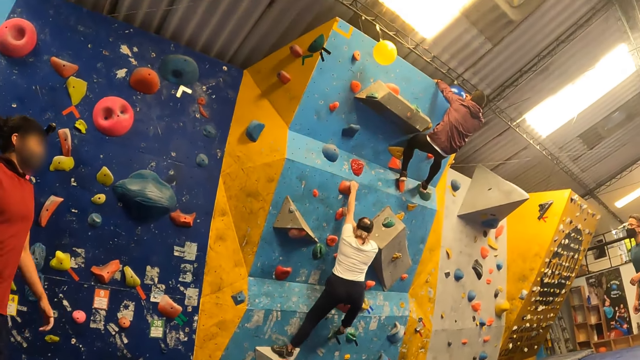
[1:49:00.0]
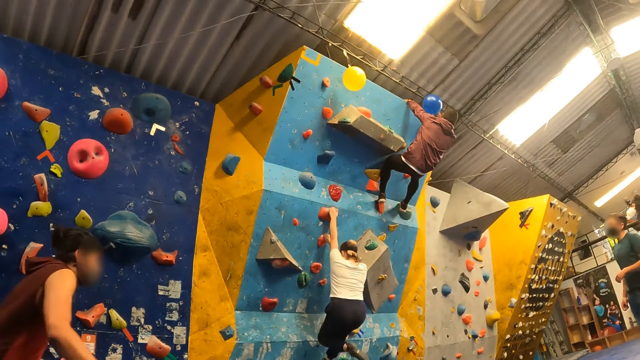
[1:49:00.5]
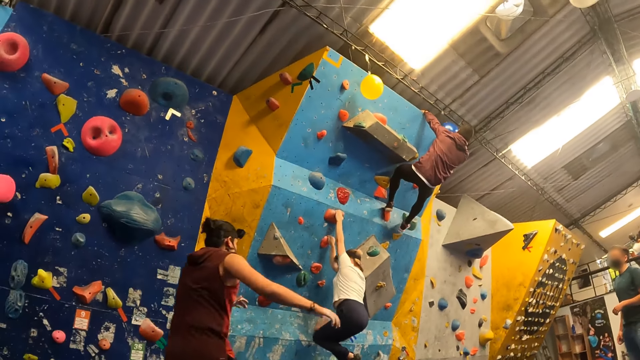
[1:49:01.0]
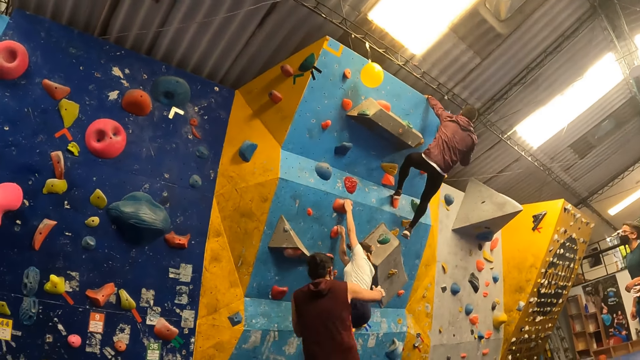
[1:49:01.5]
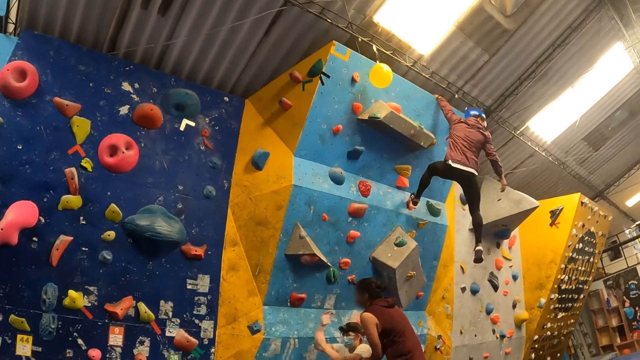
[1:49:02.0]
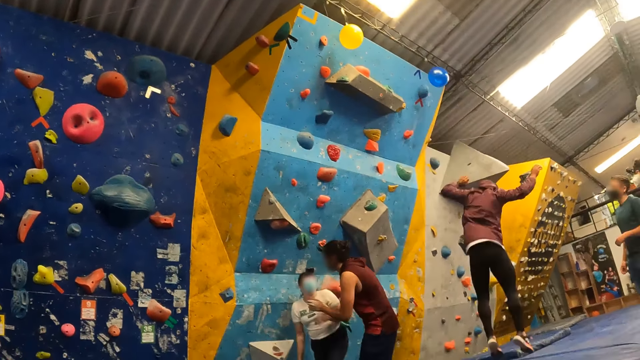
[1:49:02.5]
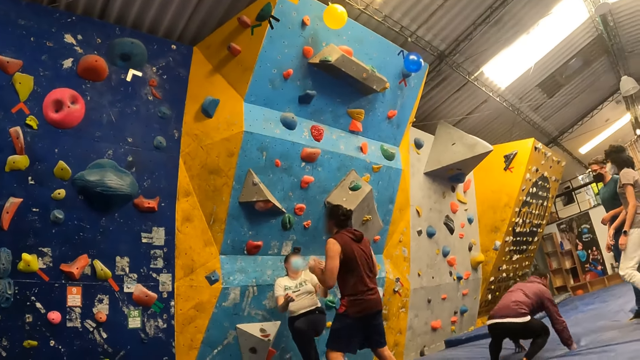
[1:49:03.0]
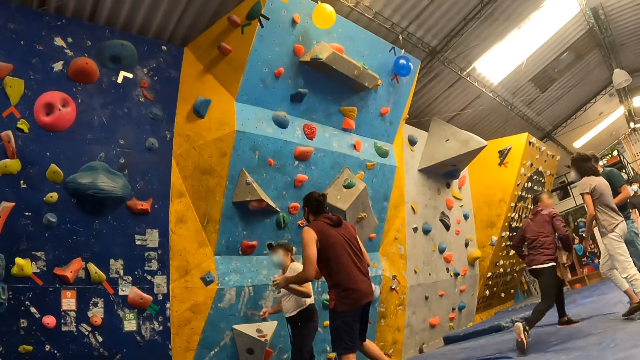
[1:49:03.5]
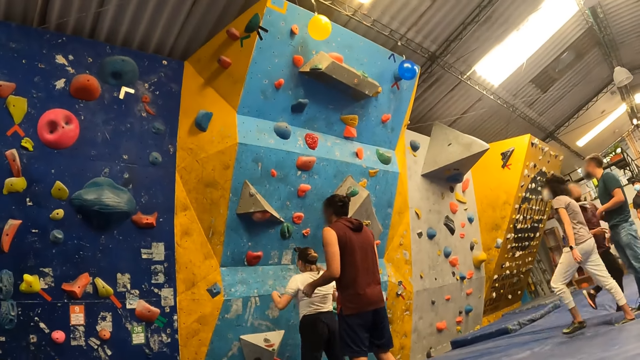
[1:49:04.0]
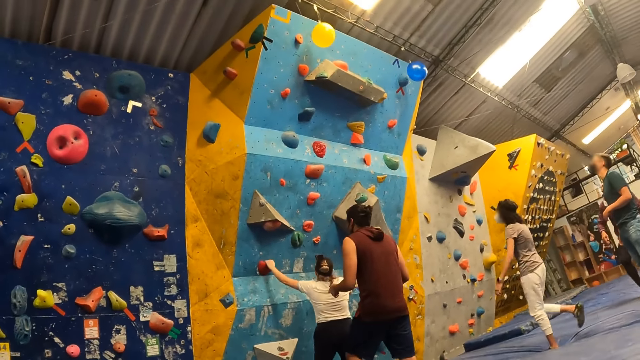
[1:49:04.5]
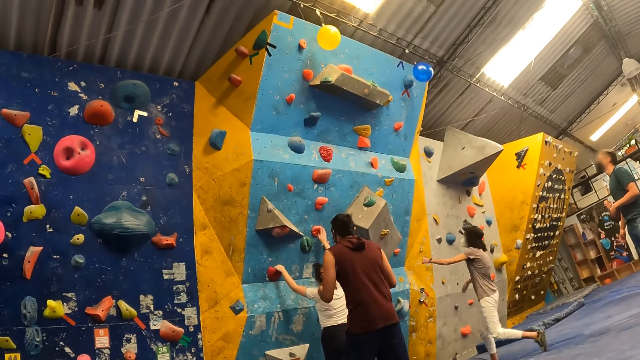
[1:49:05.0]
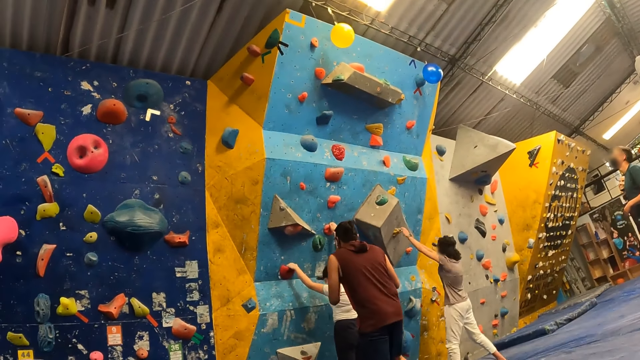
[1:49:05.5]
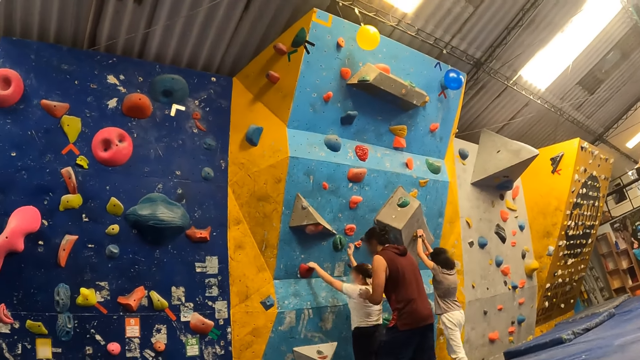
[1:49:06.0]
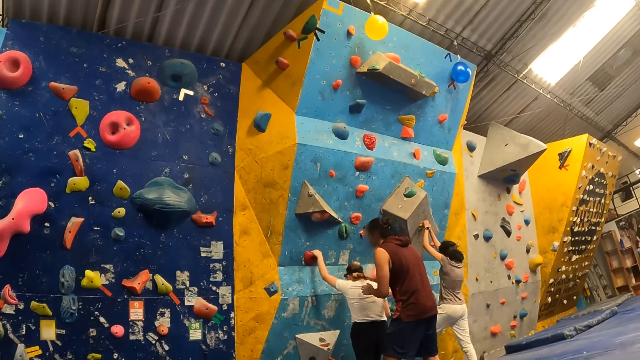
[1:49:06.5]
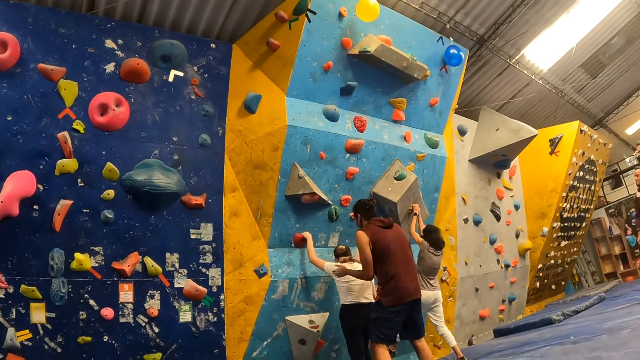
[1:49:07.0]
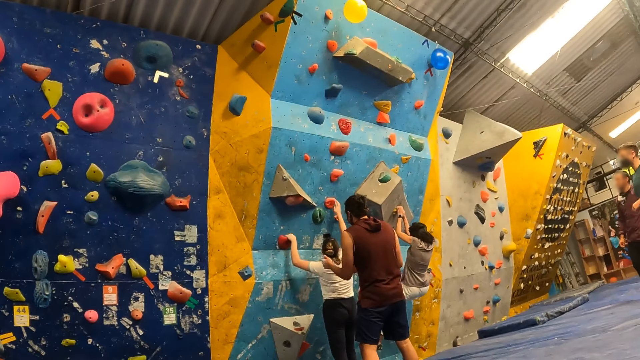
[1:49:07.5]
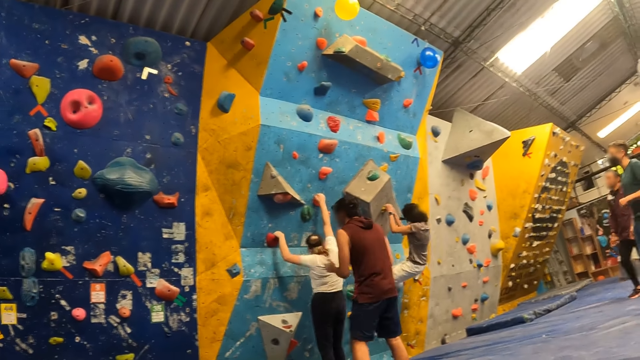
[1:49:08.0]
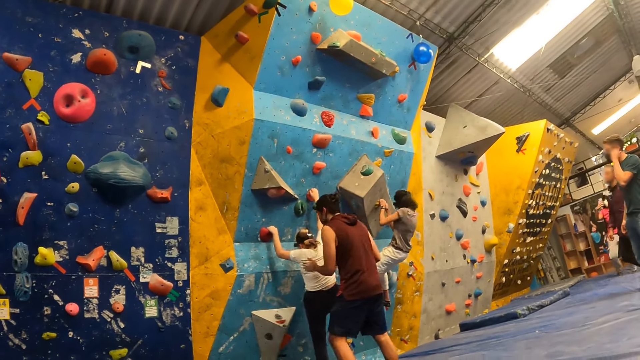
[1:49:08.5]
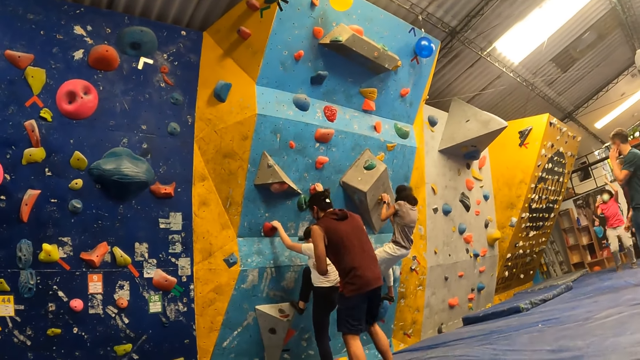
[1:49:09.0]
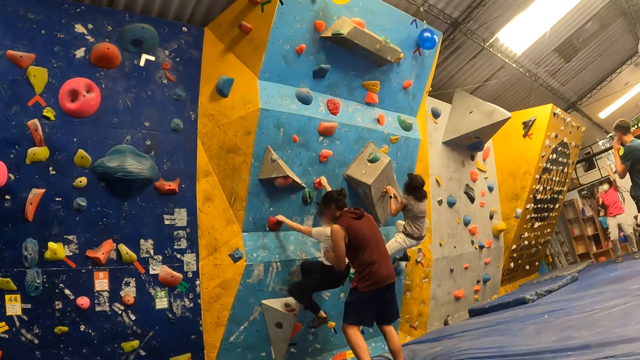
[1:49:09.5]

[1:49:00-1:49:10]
The woman falls from the bouldering wall. The instructor falls from the bouldering wall. Another instructor instructs the woman up the bouldering wall. Another woman climbs the bouldering wall.

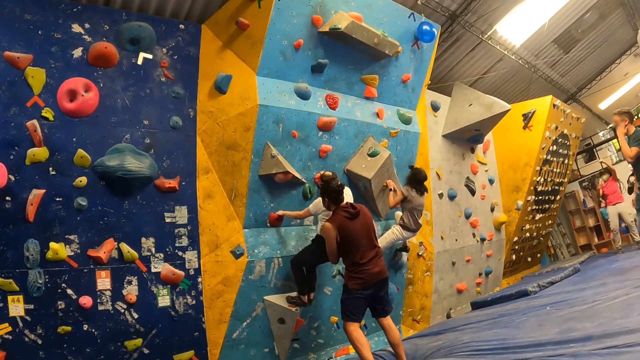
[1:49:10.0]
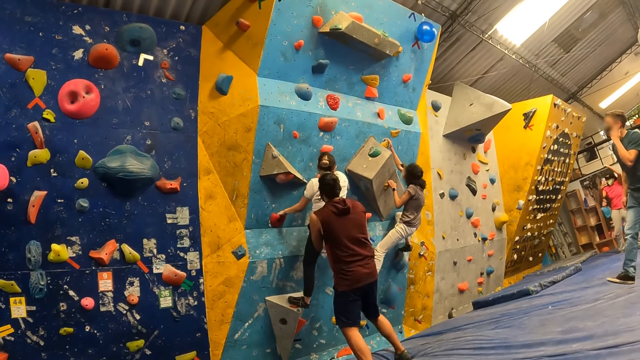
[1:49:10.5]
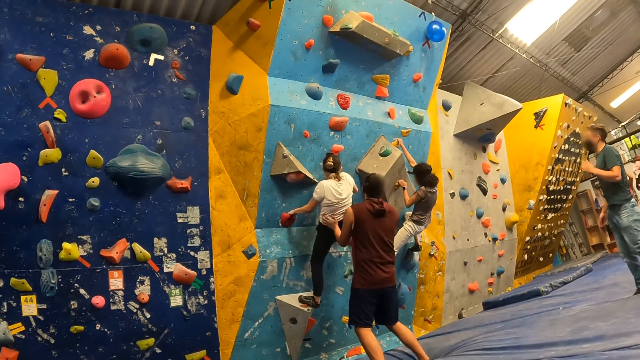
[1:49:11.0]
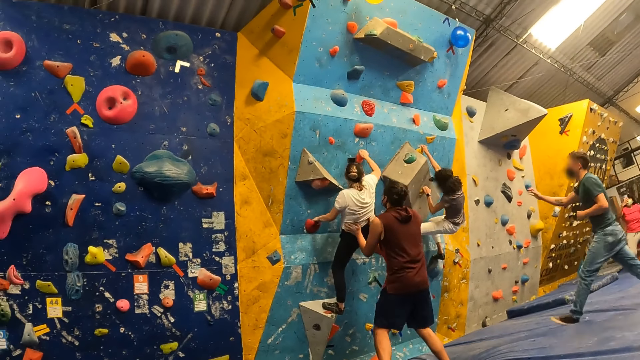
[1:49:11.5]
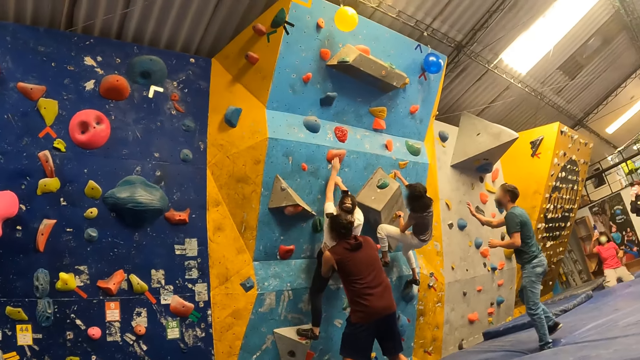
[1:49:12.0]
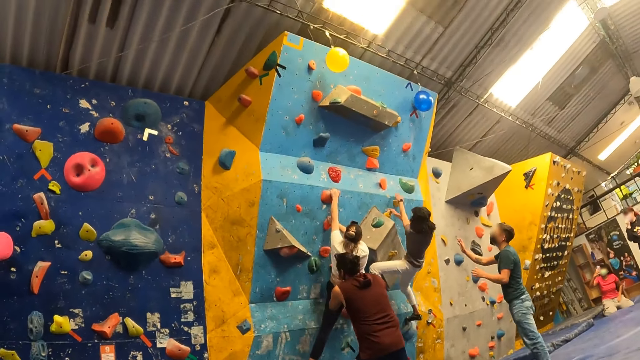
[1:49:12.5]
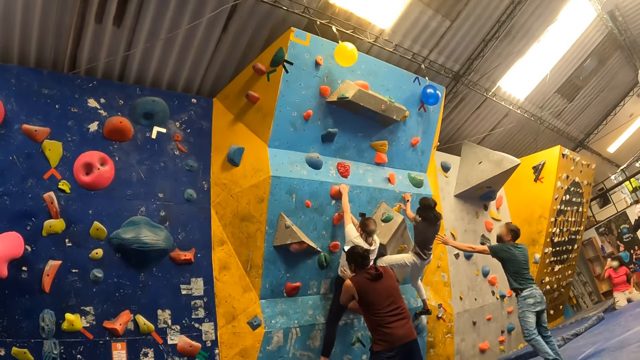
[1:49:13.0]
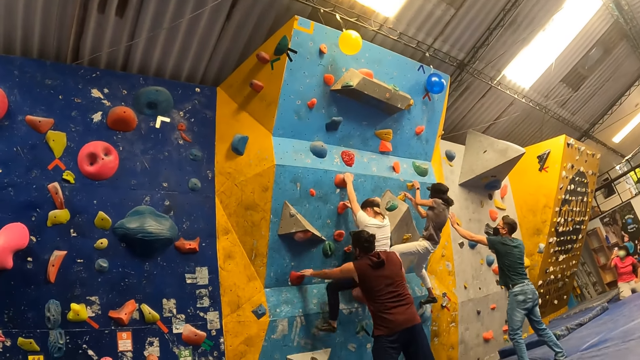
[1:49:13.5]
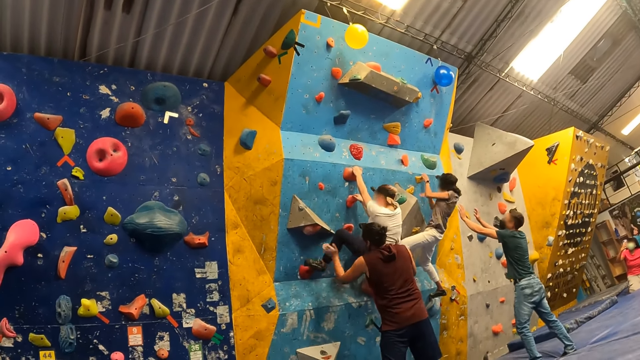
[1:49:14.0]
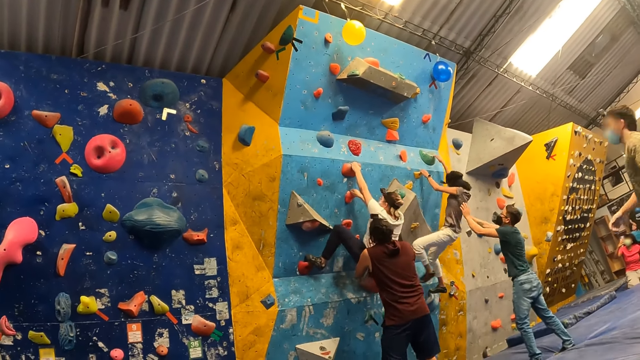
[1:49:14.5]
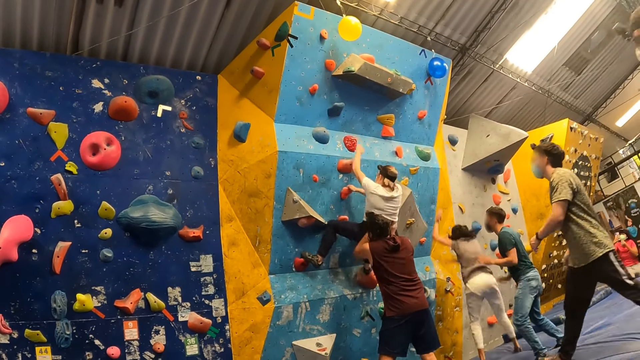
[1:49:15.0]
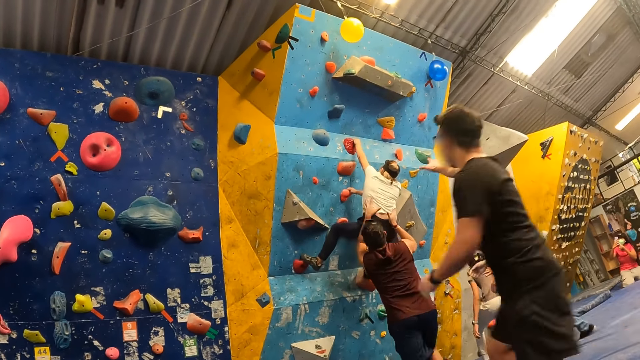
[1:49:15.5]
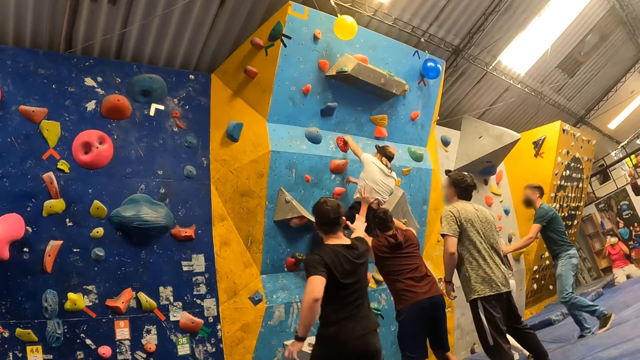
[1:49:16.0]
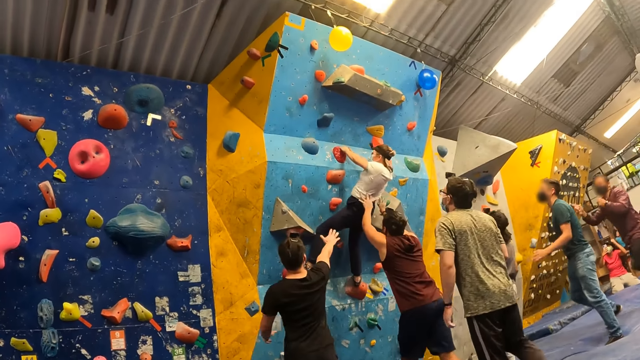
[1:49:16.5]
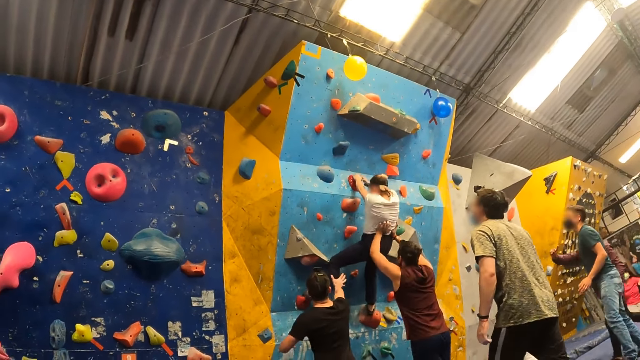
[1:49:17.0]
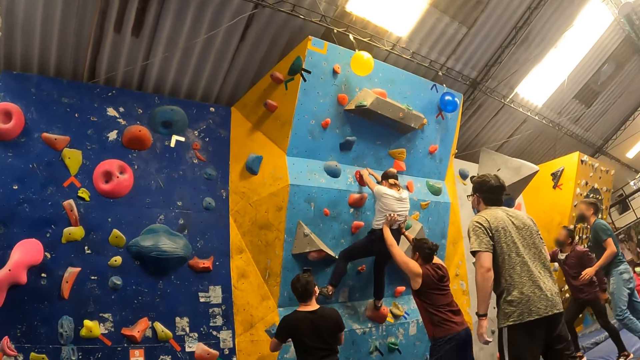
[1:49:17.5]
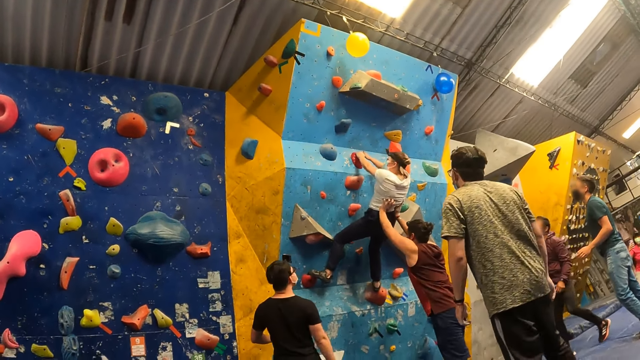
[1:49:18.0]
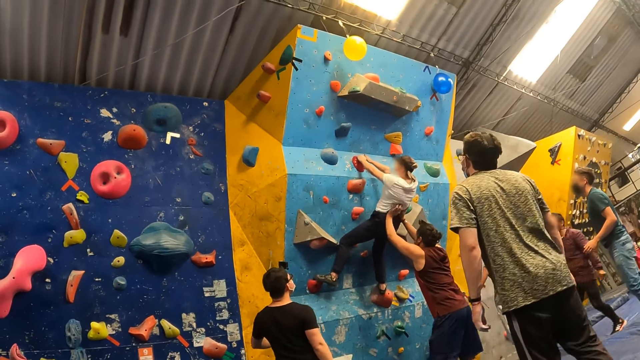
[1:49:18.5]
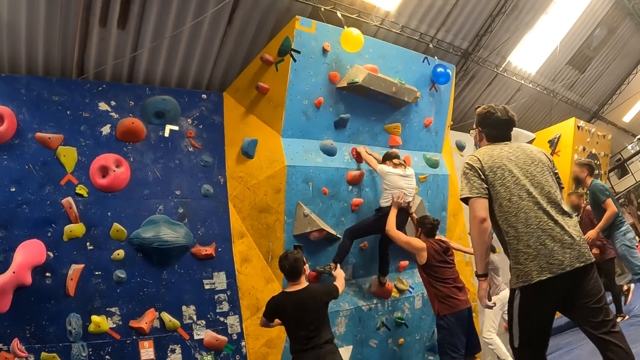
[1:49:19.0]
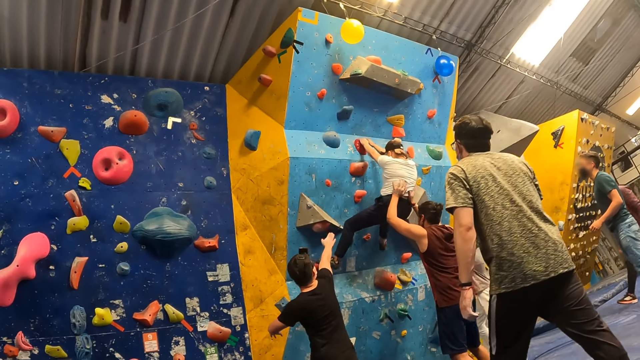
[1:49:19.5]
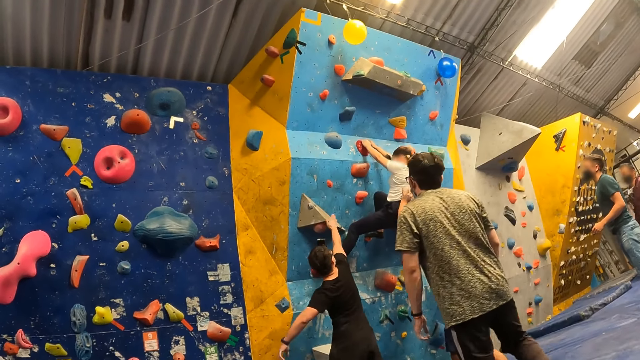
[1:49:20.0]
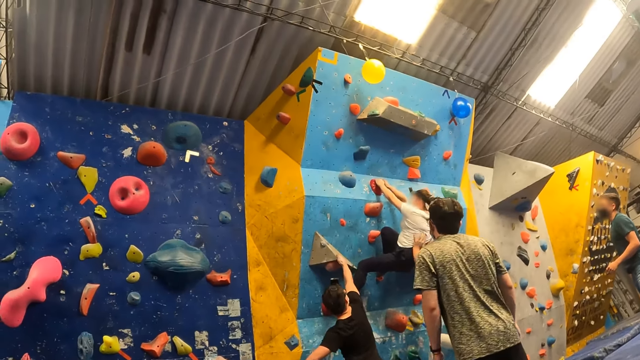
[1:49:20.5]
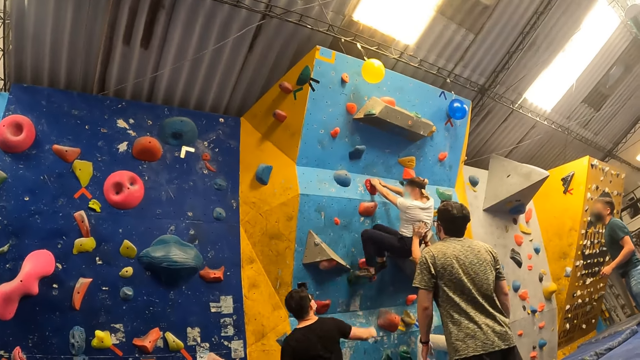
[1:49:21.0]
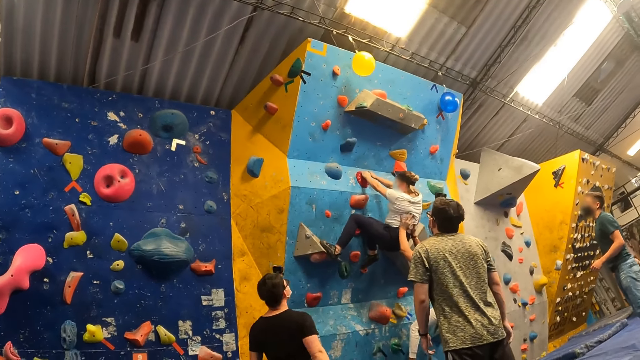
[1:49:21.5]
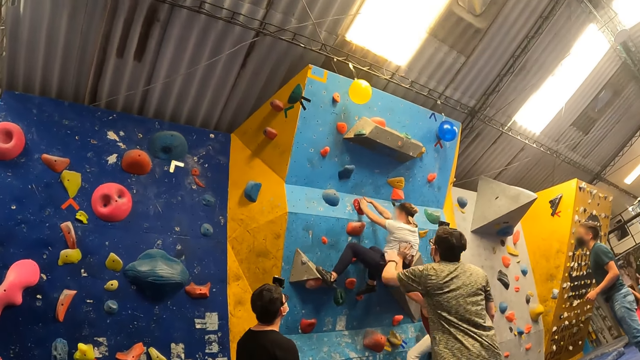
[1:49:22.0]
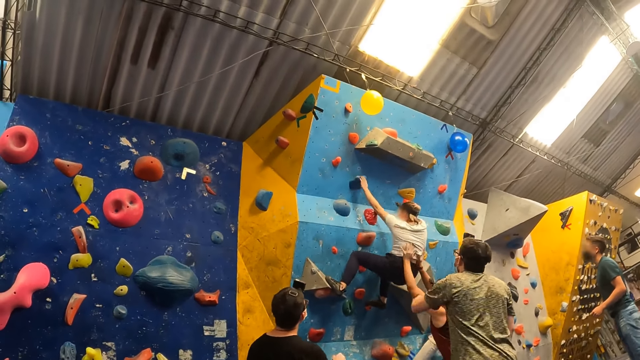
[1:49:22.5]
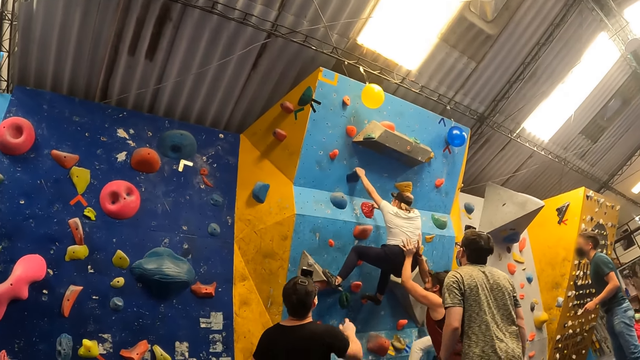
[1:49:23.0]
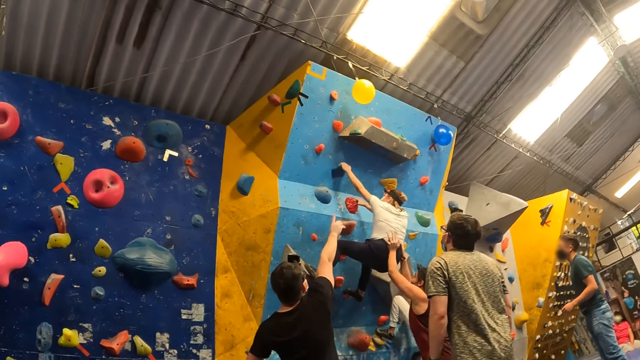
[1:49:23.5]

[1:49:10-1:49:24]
The instructor instructs the woman up the bouldering wall. The woman falls from the bouldering wall. Another instructor walks to the bouldering wall. A third instructor runs to the bouldering wall. The third instructor instructs another woman up the bouldering wall. The first woman climbs the bouldering wall. The second instructor instructs the other woman up the bouldering wall.
